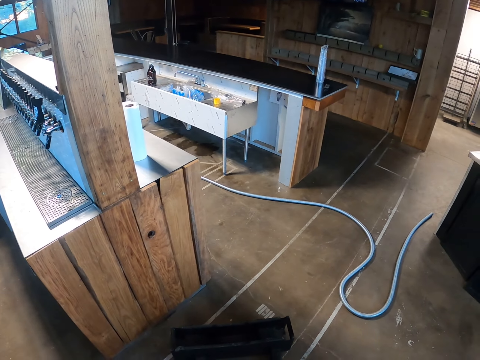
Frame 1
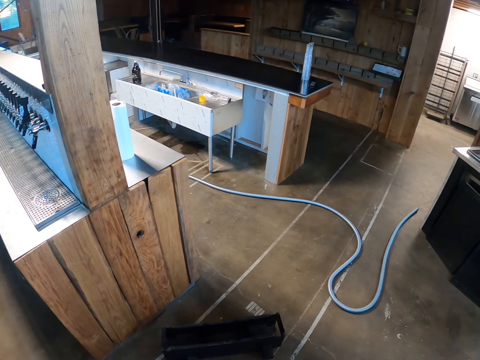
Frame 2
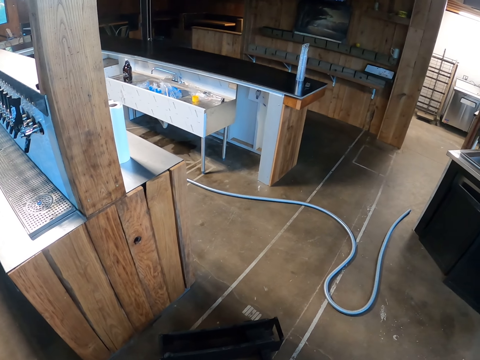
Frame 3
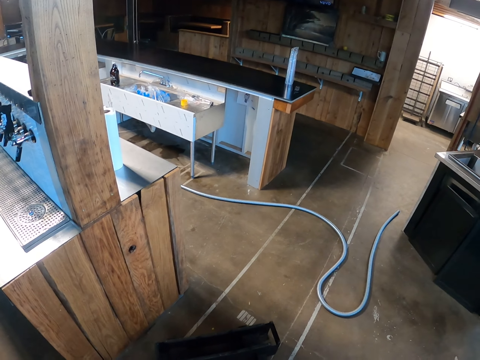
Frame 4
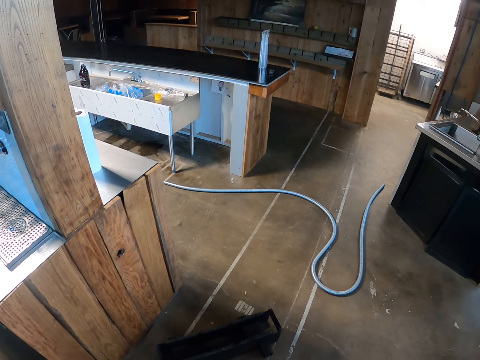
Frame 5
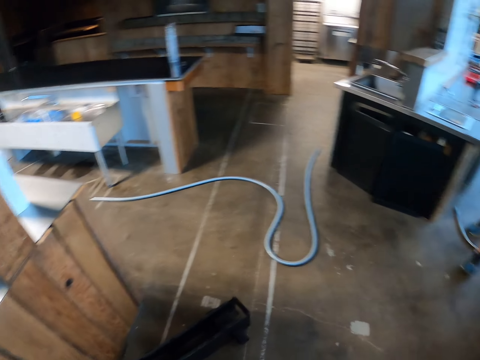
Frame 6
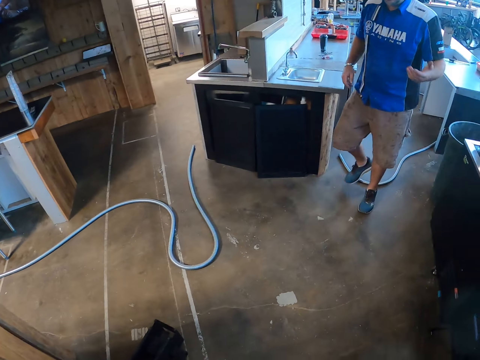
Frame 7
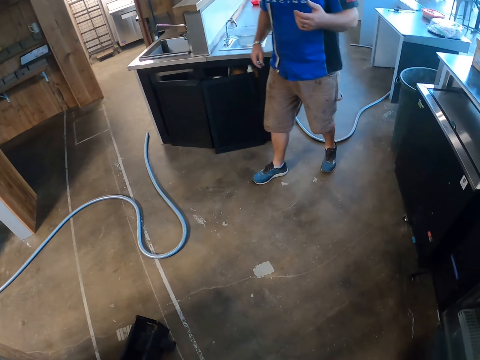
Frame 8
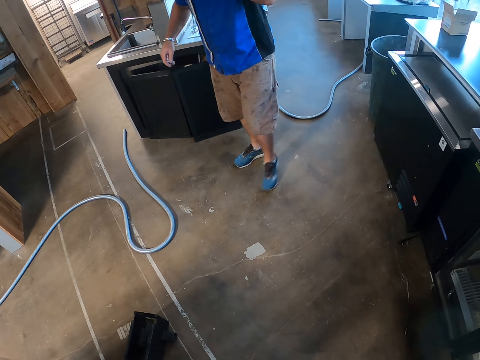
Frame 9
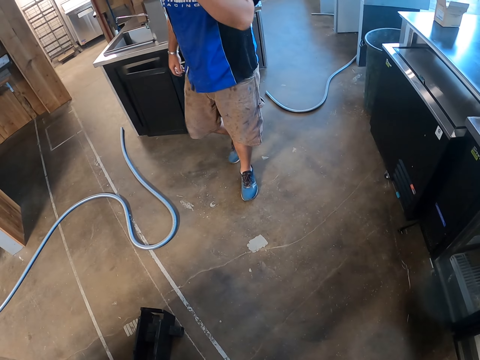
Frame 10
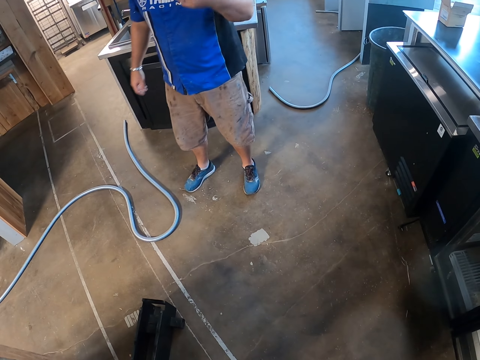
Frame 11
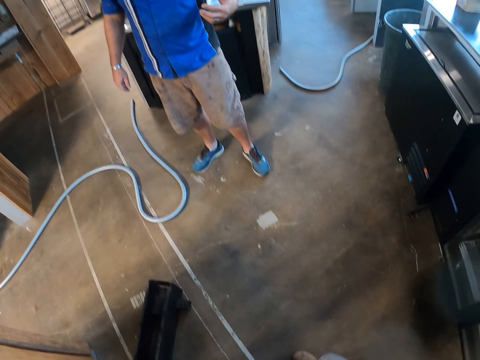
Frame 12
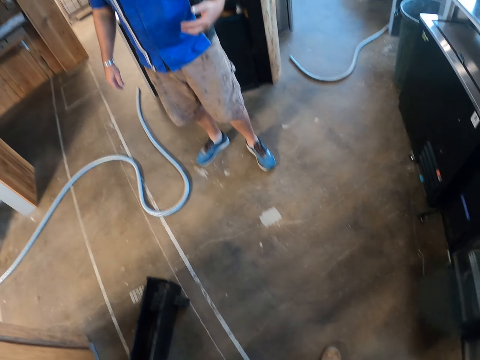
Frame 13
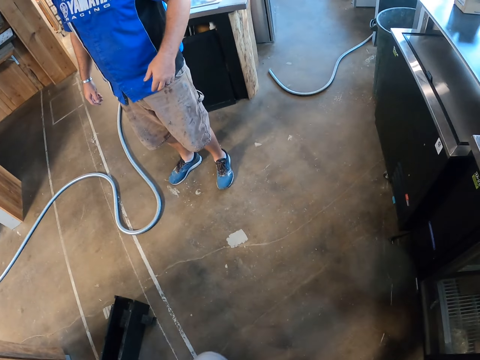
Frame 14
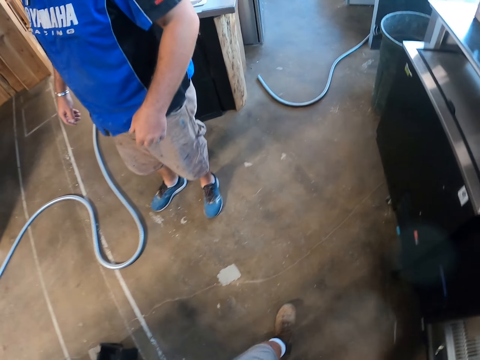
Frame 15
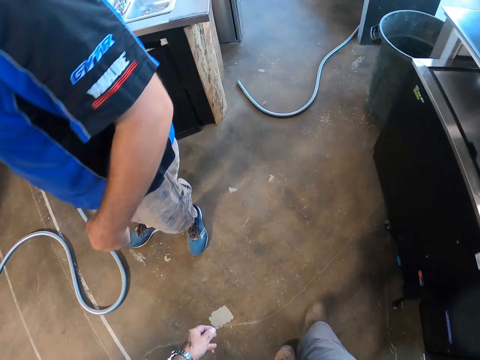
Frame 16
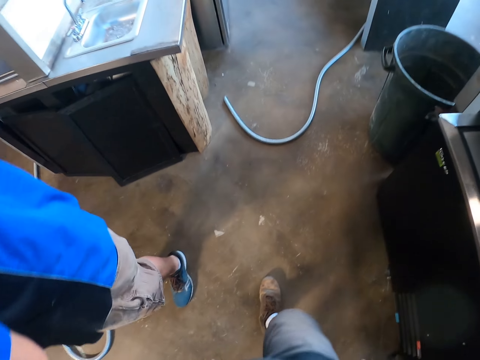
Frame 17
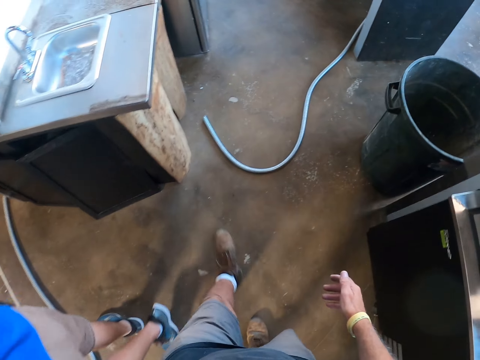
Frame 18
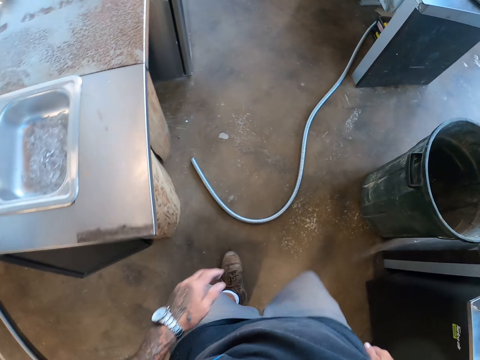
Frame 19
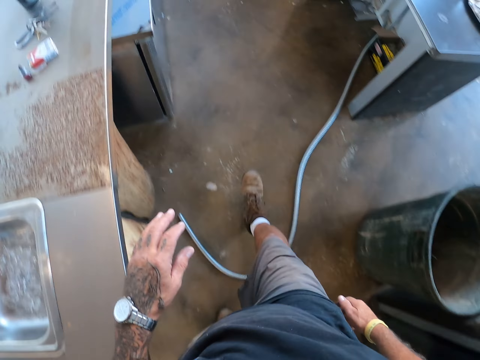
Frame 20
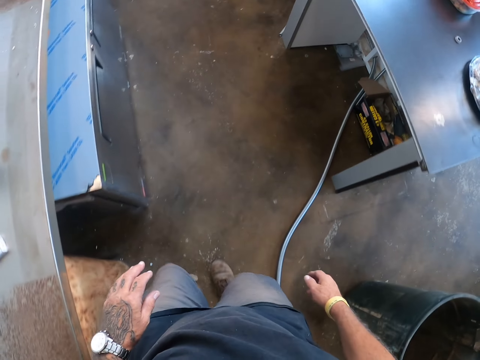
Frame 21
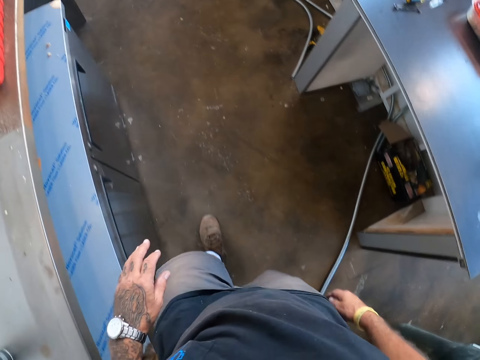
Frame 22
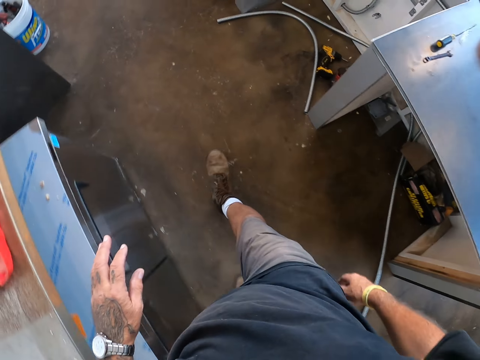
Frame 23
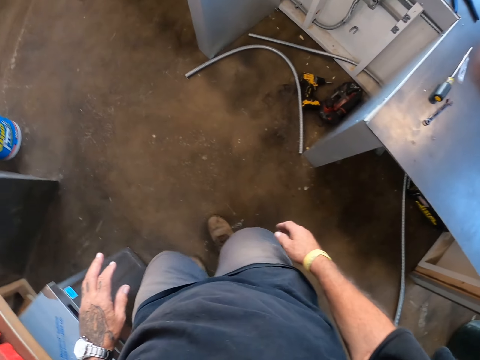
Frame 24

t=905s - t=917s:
The camera wearer looks around the room. A man walks around the room. The camera wearer walks around the room.

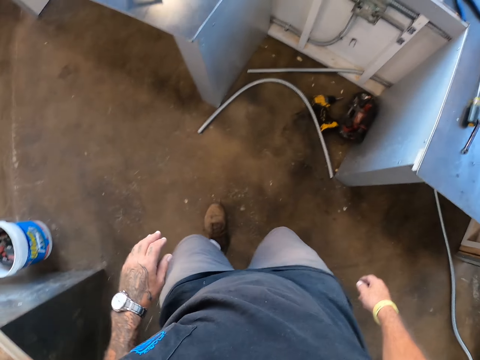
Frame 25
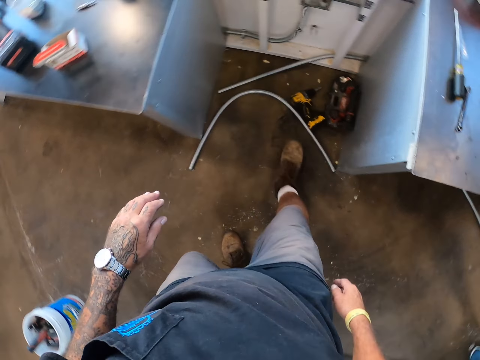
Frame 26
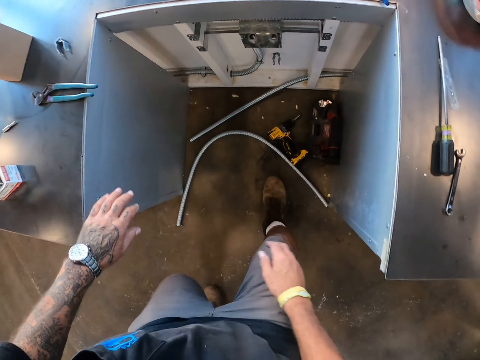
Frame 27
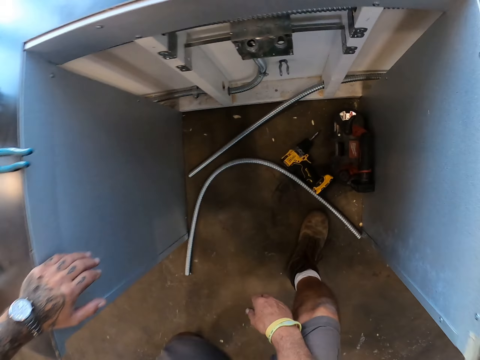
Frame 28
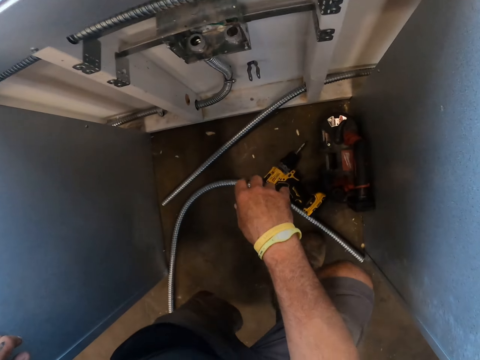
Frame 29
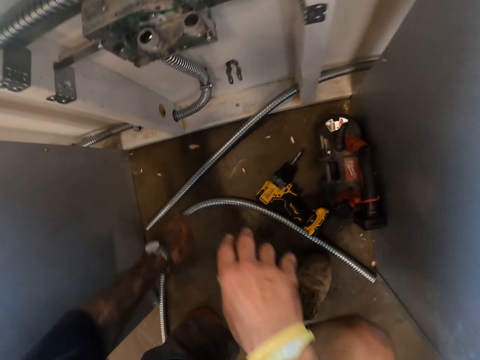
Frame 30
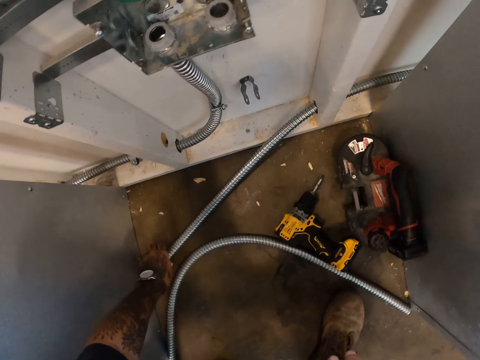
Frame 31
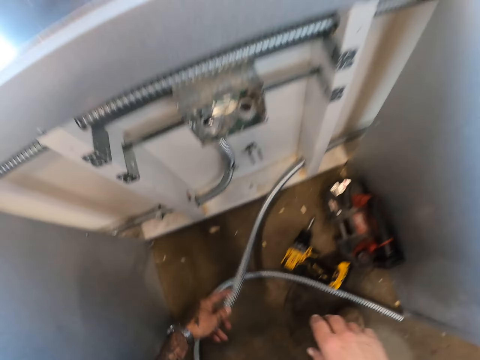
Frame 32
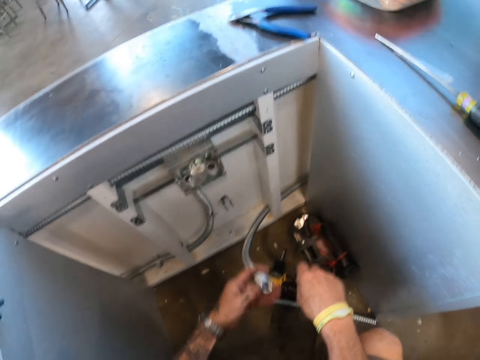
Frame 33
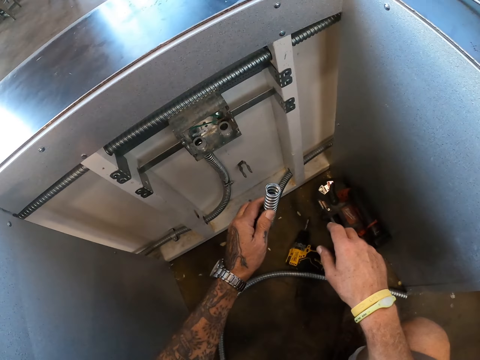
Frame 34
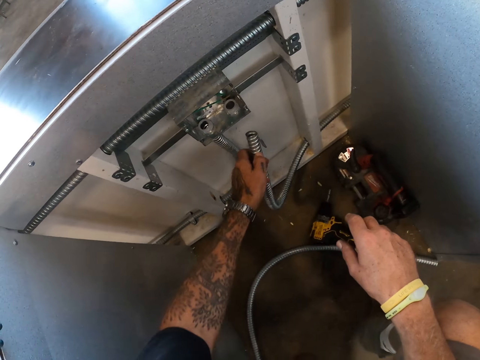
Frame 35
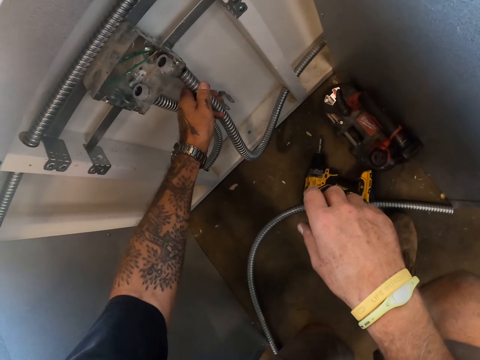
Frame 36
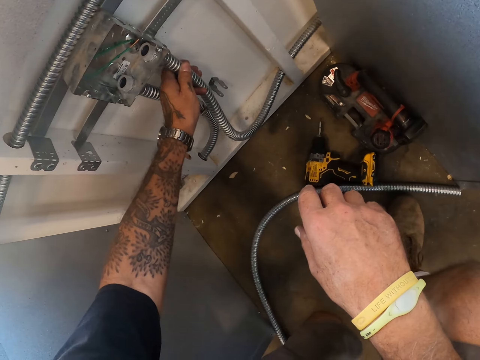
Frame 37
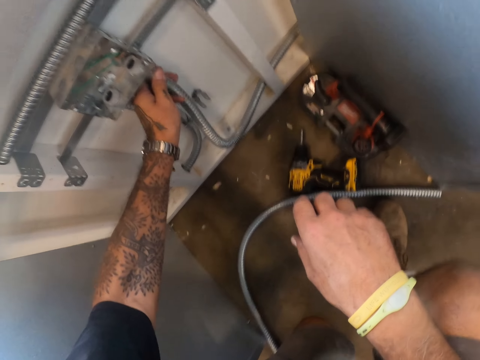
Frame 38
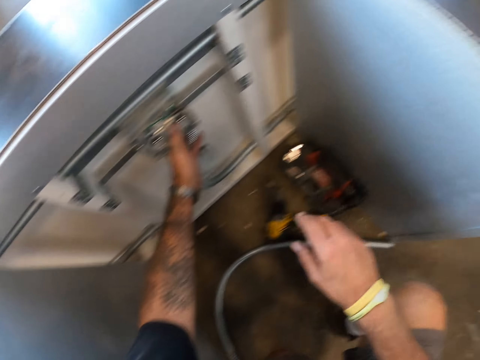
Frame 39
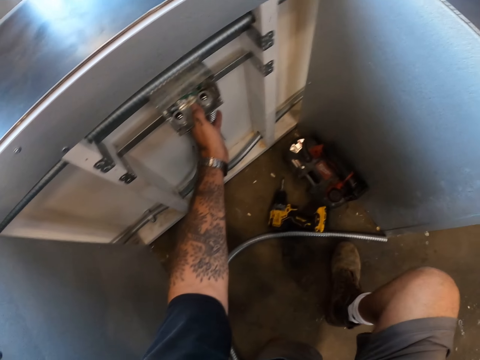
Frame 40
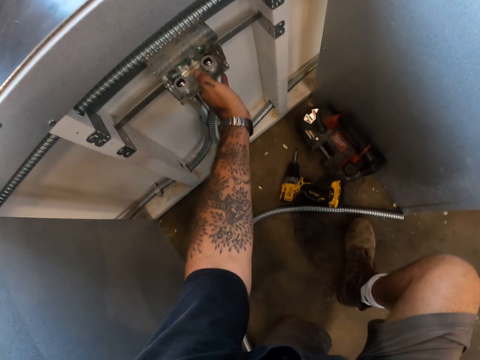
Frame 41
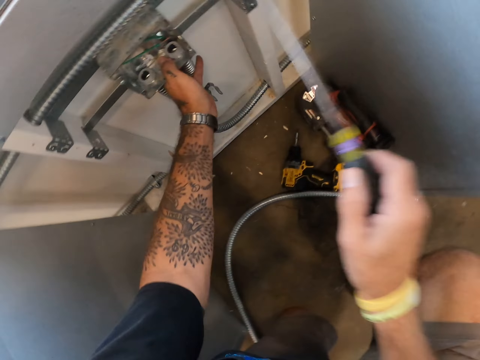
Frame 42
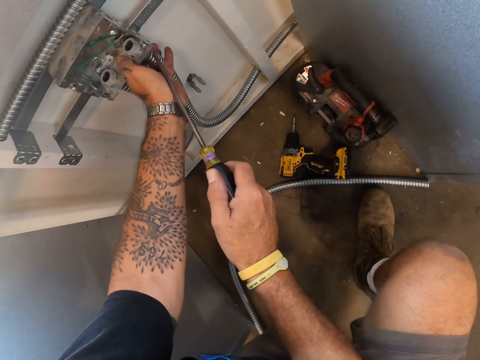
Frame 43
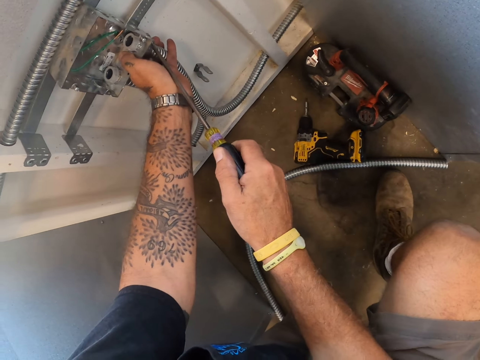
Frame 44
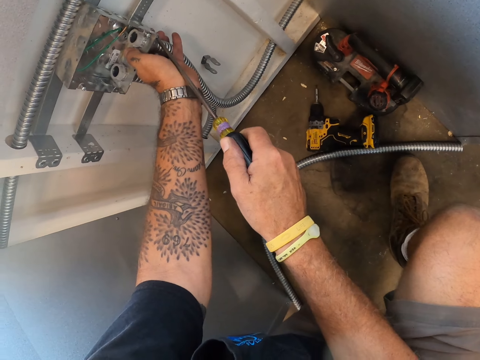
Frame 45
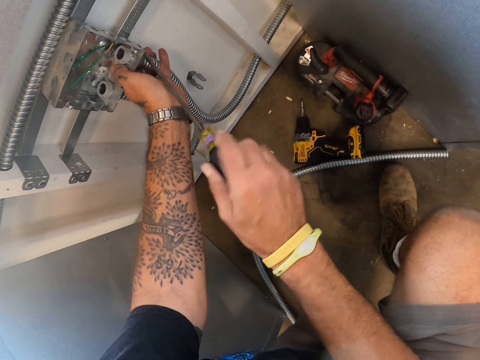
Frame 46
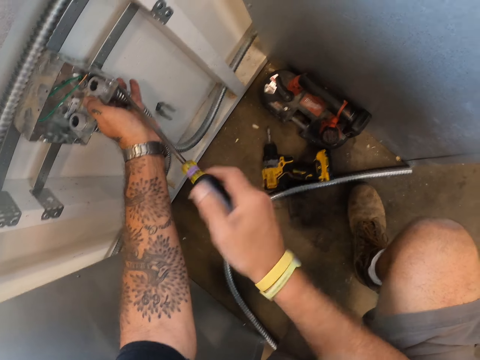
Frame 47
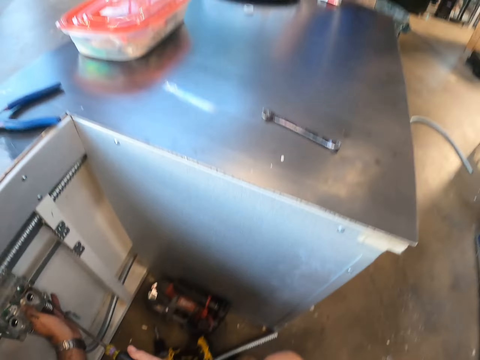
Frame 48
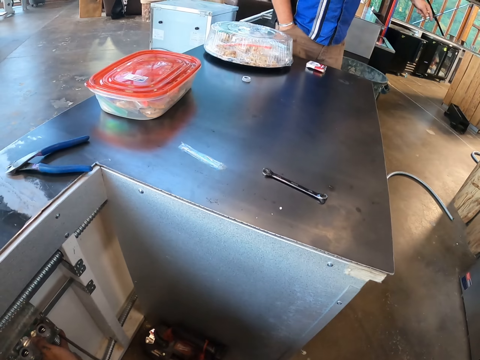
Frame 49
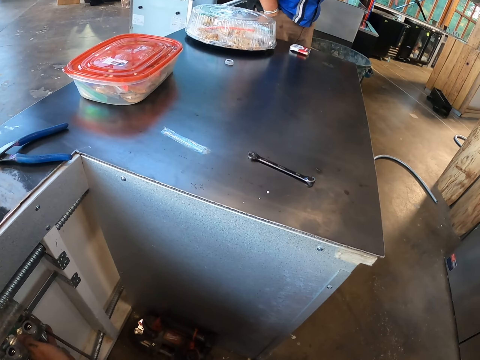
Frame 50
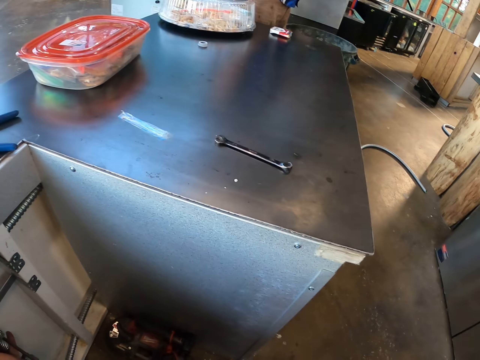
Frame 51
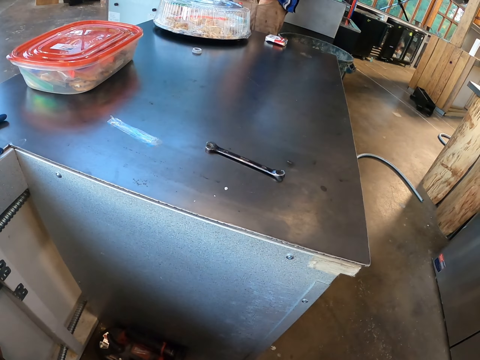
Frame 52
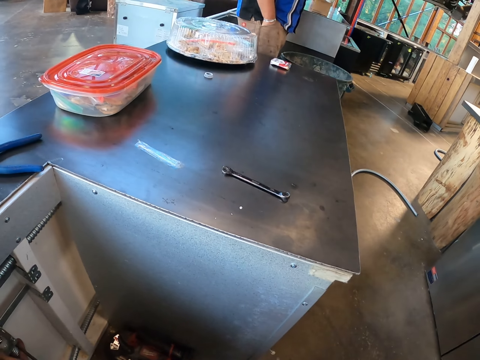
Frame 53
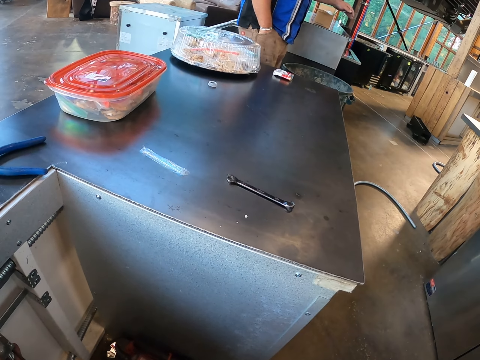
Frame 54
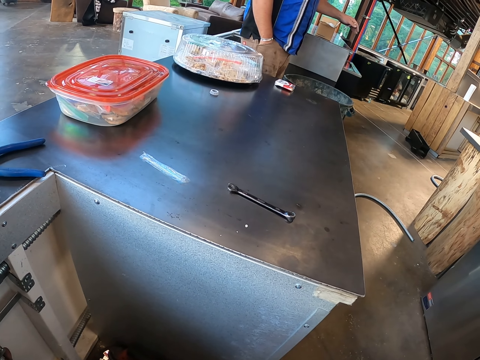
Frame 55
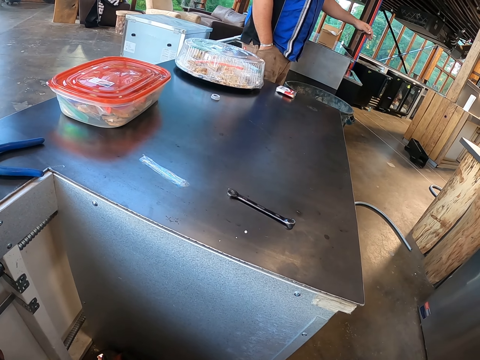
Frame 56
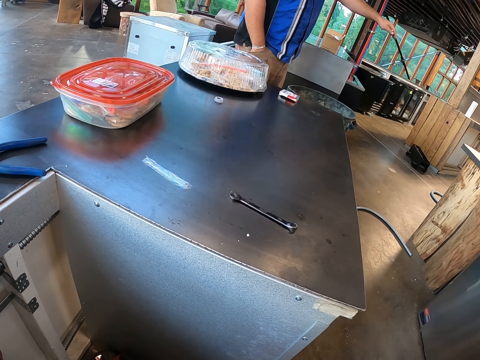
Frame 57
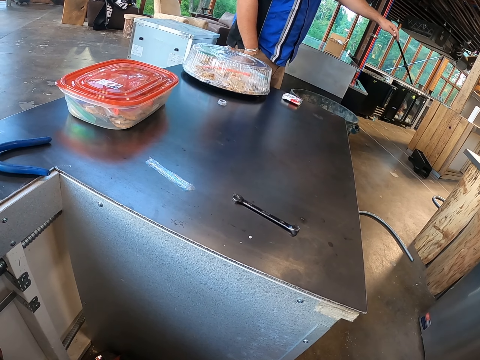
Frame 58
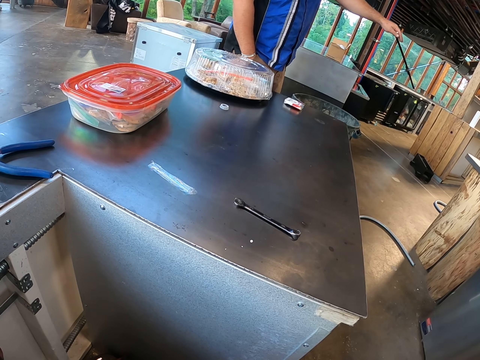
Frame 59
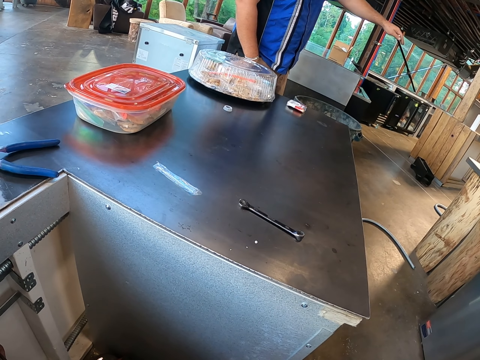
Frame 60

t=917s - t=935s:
The camera wearer bends down. They kneel on the floor. They pick up the pipe from the floor. They touch the pipe. They insert the pipe in the pipe valve. They put the pipe on the metal box. They pick up a screwdriver. They tighten the screw with the screwdriver. They look around the room.
